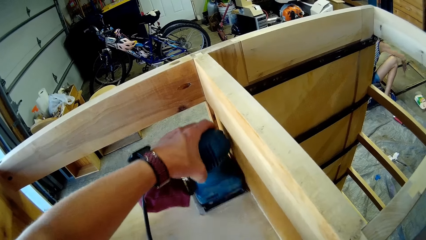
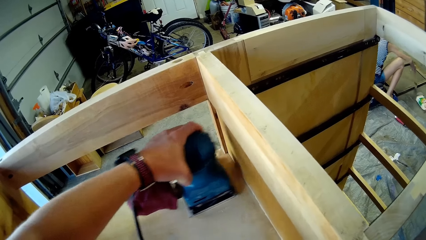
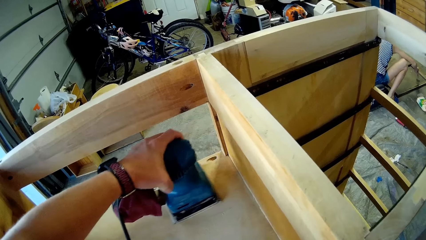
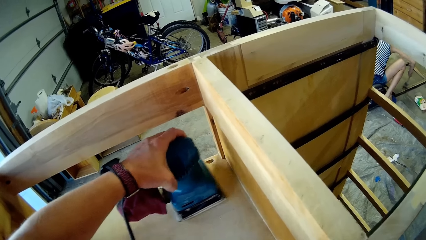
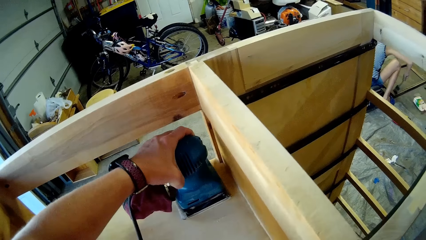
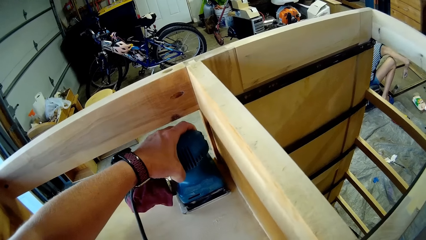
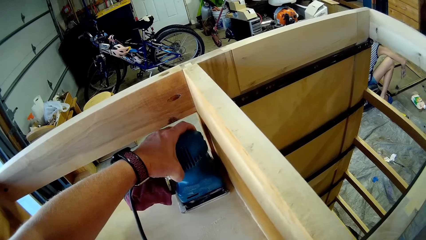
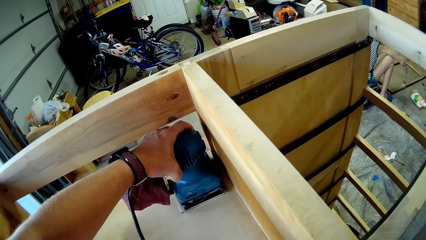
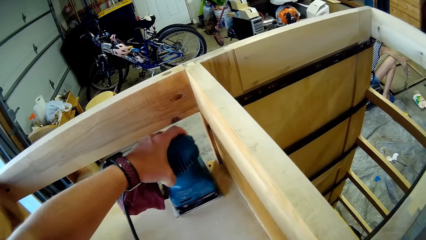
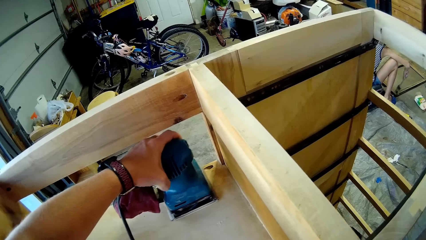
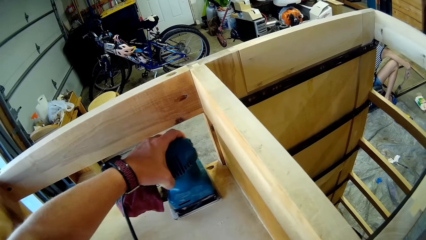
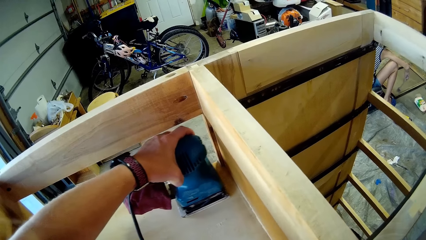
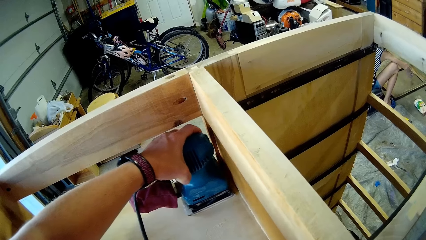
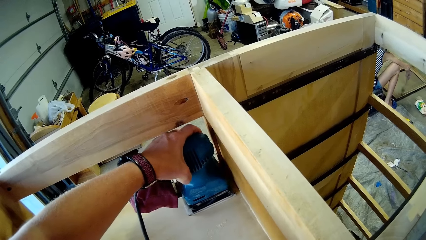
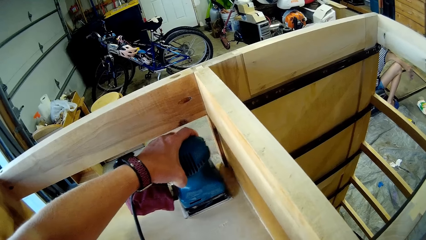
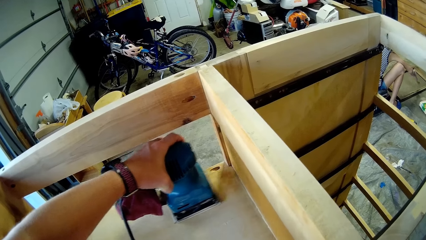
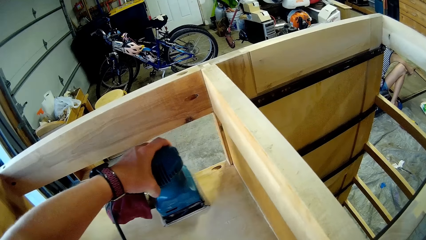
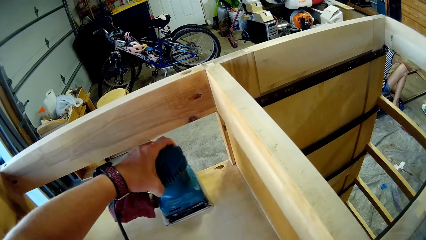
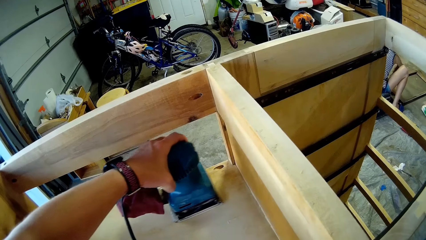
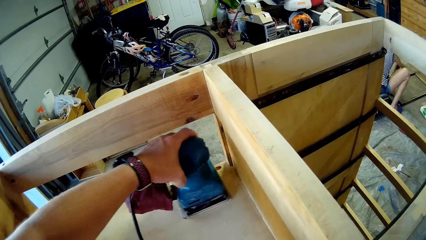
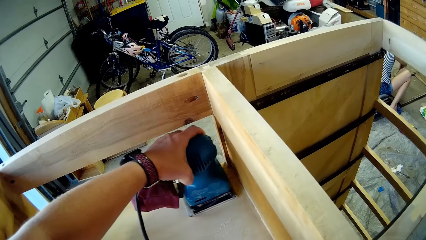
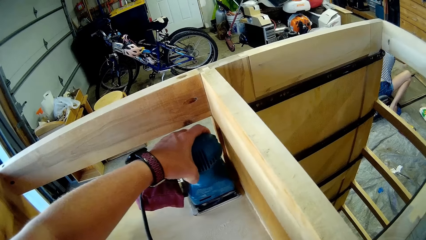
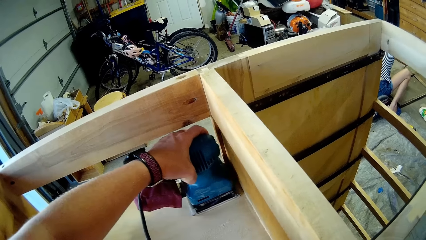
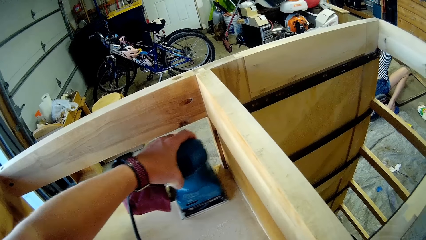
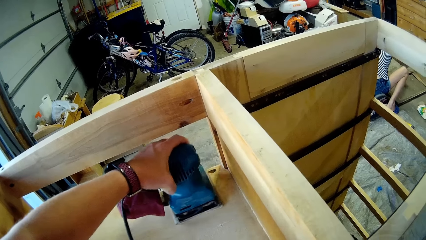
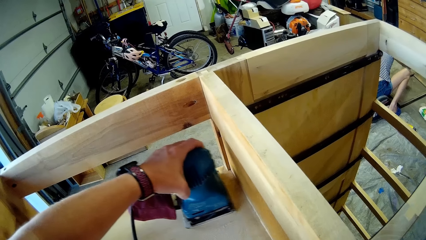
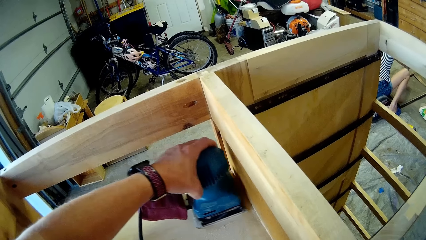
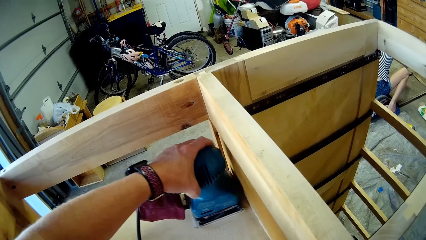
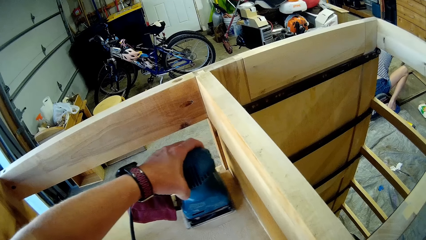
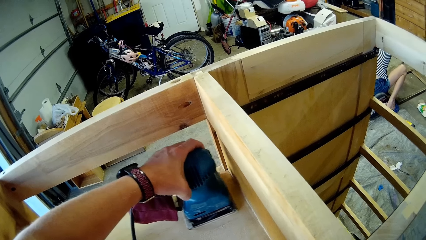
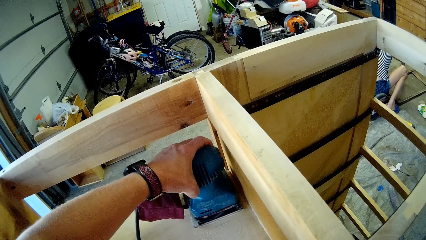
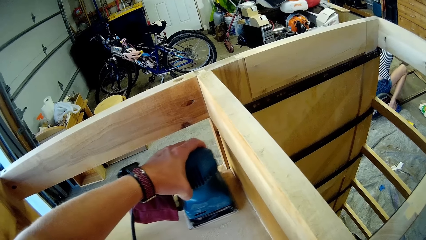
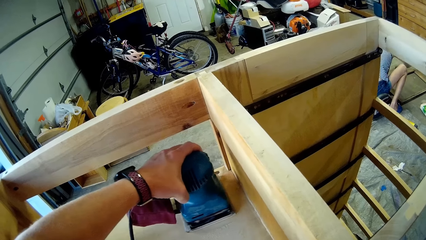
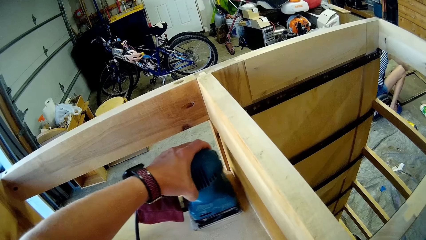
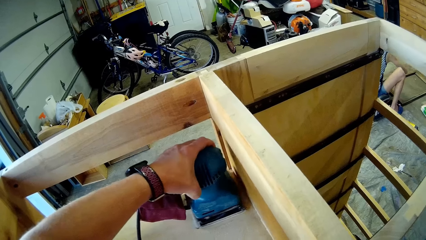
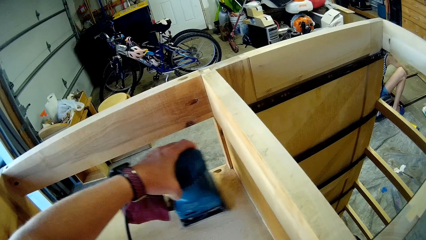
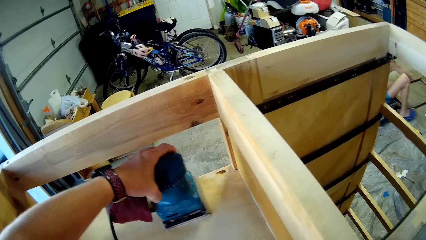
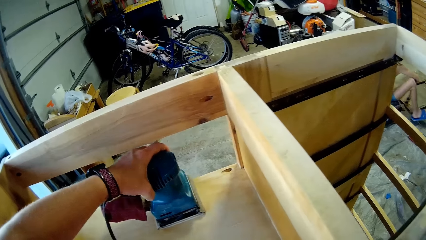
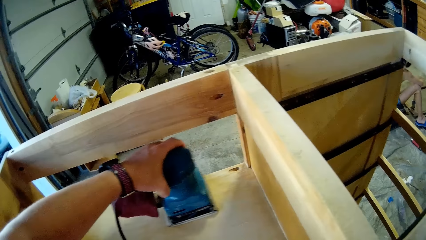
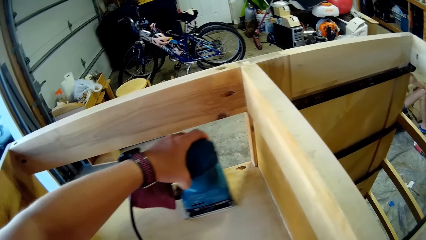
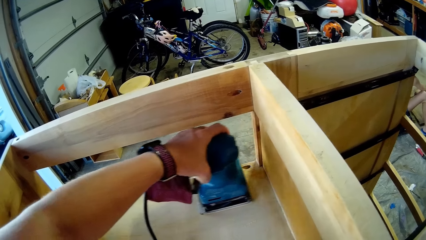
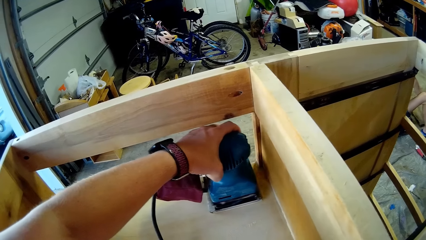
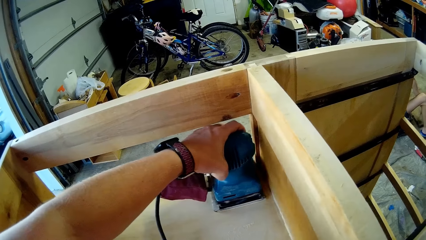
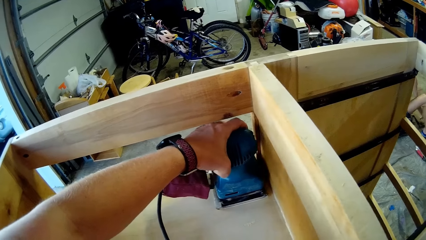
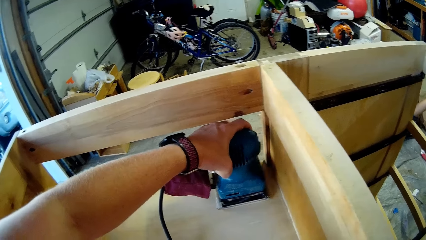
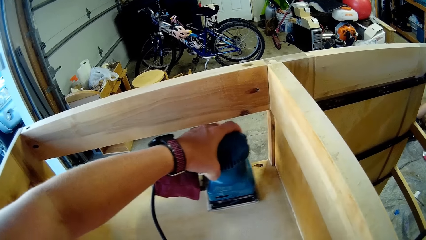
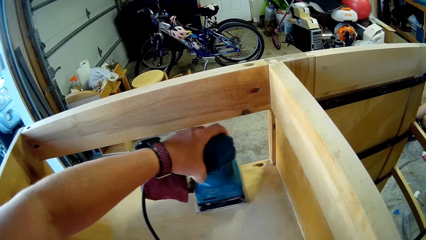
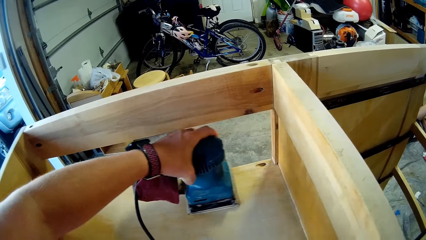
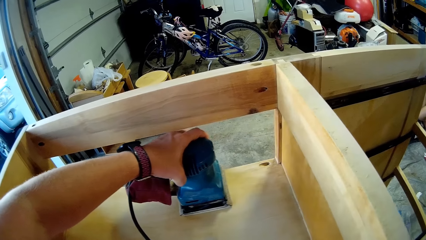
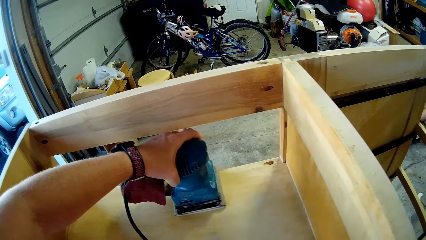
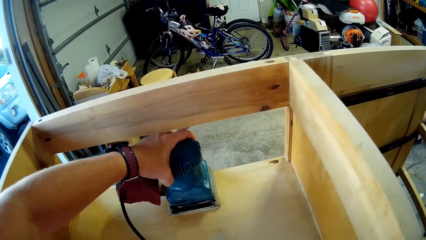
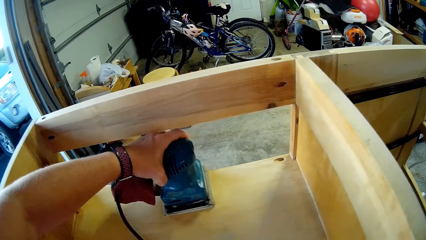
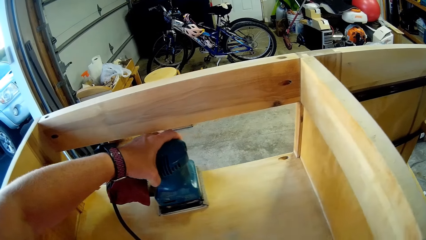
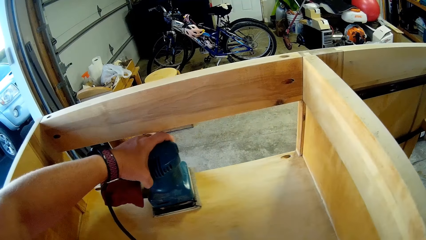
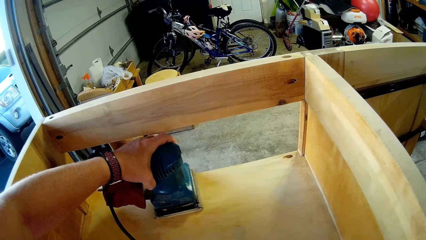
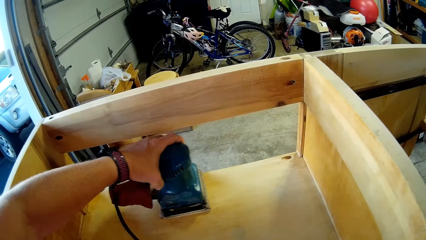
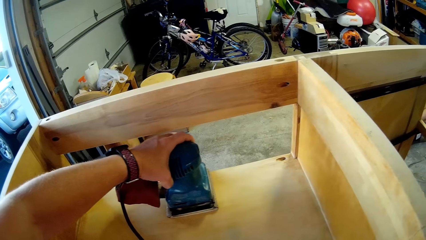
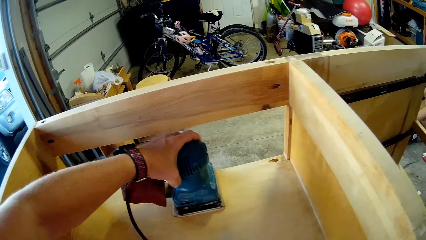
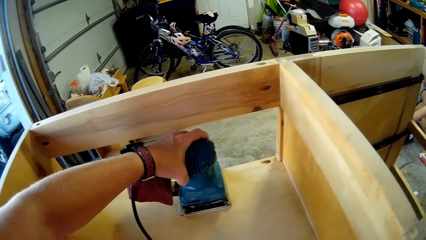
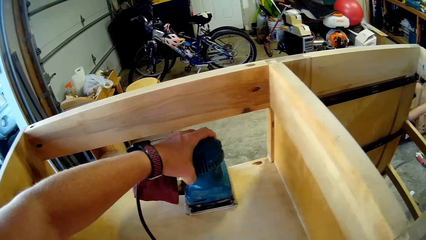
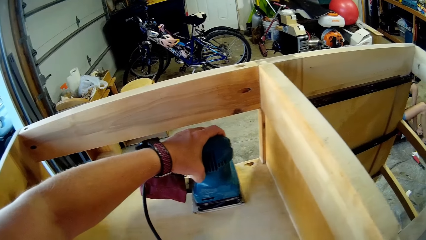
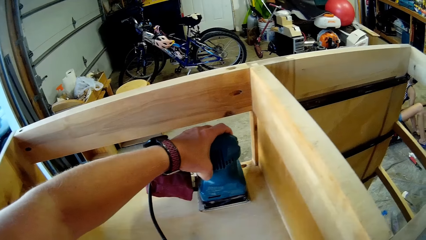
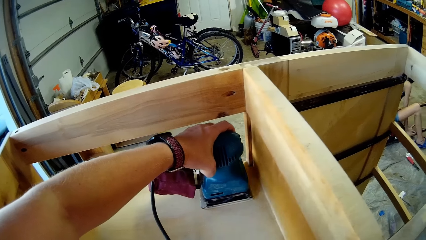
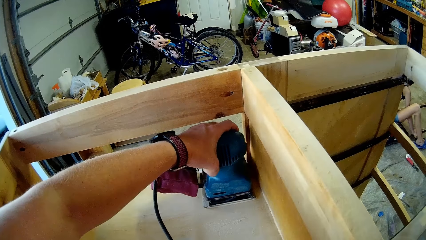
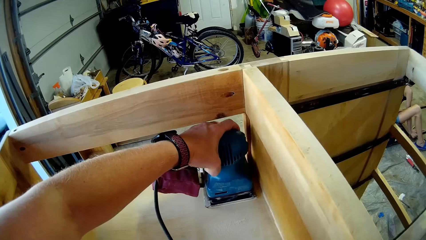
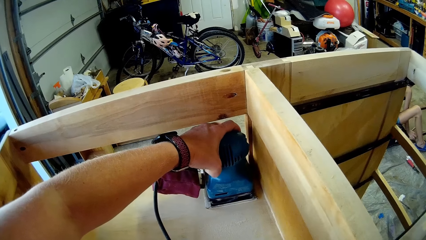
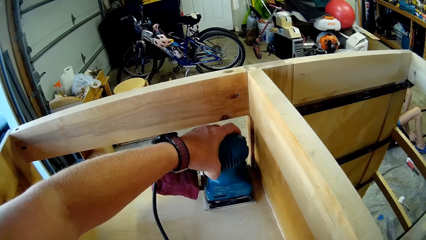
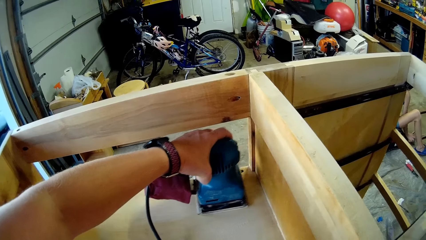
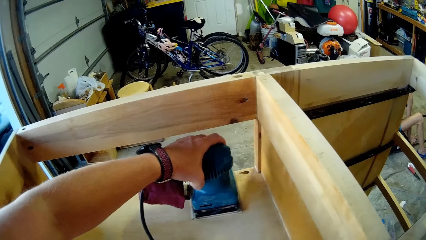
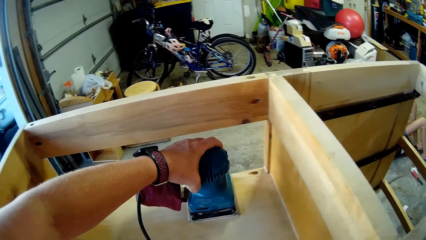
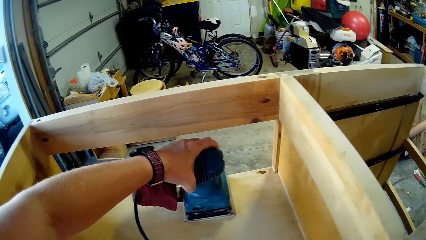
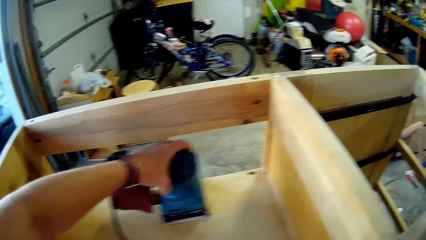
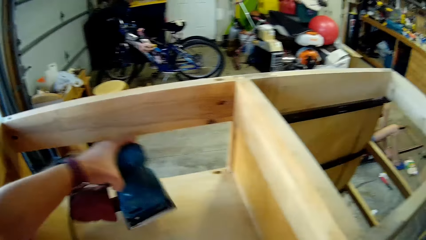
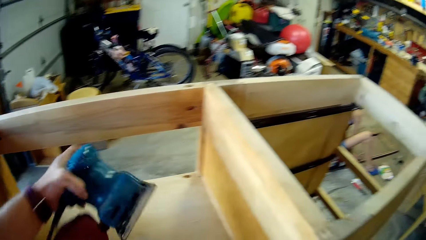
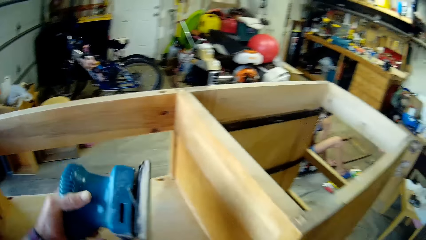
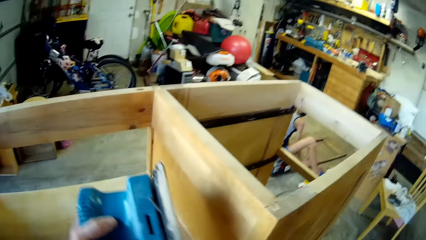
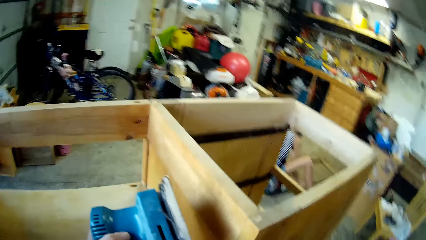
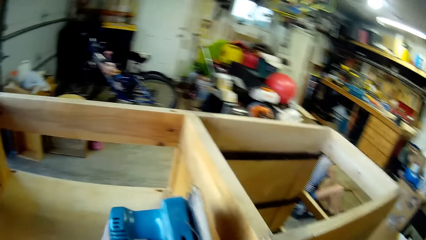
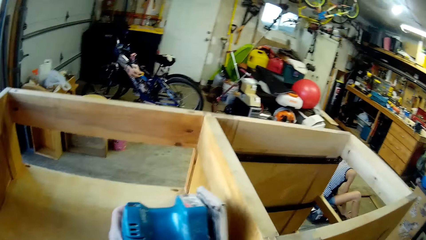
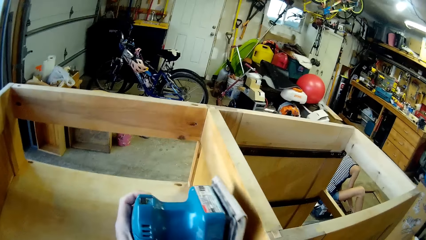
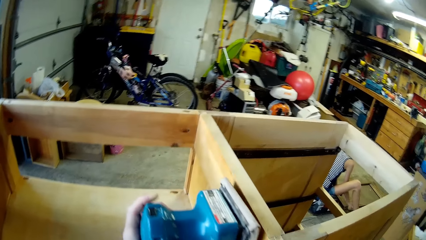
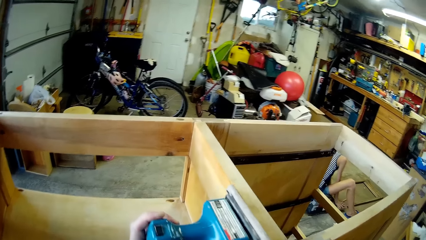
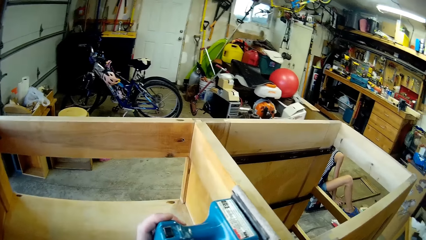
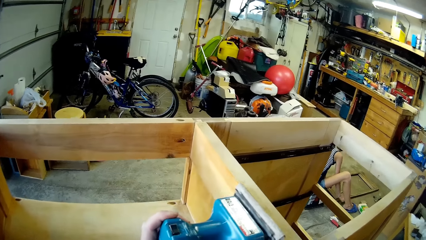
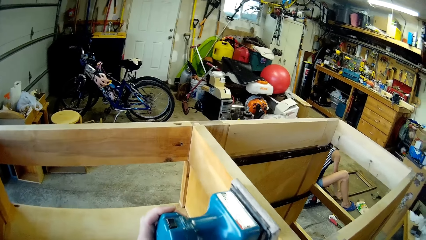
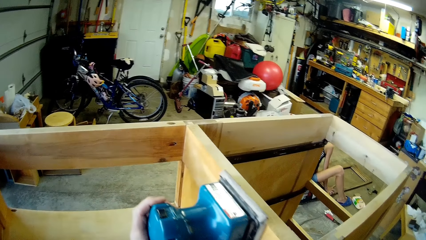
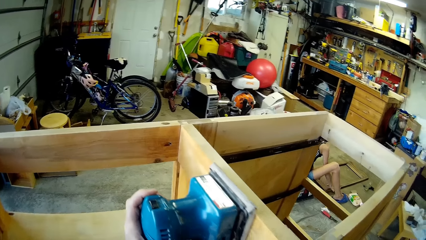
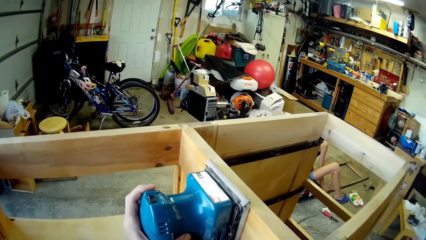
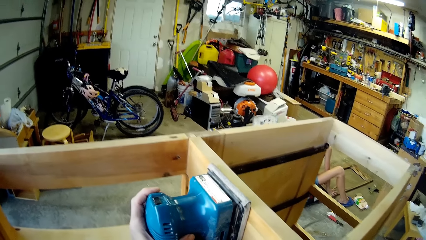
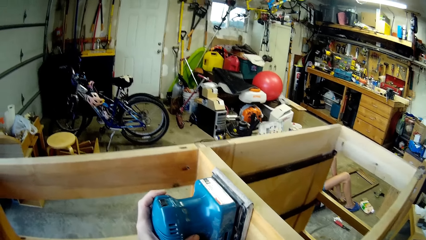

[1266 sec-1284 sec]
A girl brushes wood with a brush. The girl brushes the wood with sandpaper.
